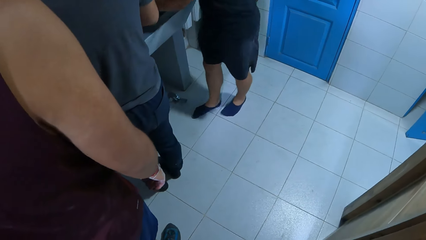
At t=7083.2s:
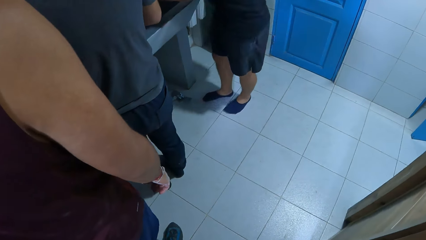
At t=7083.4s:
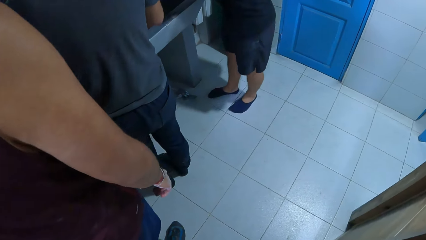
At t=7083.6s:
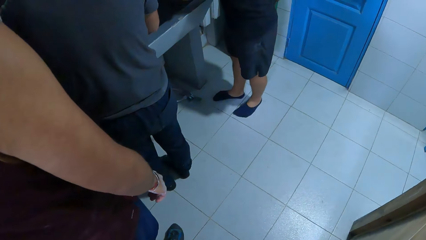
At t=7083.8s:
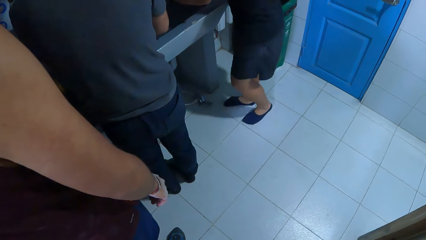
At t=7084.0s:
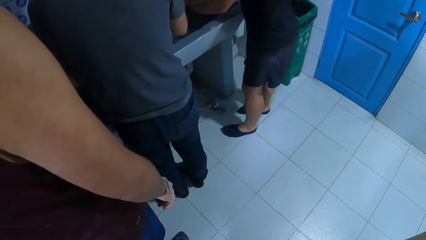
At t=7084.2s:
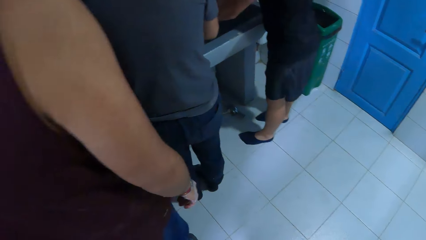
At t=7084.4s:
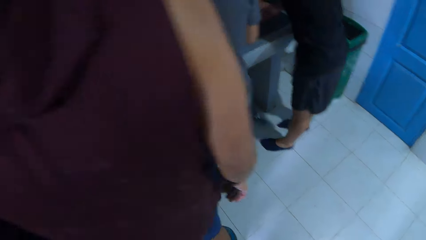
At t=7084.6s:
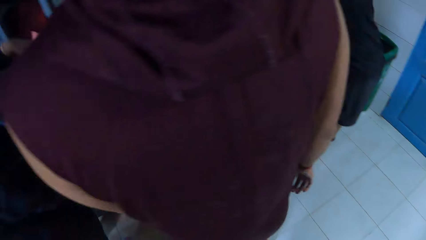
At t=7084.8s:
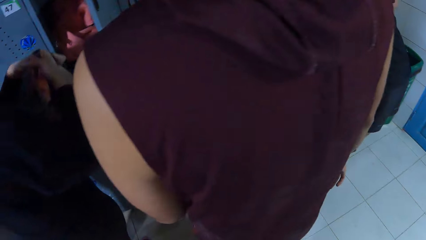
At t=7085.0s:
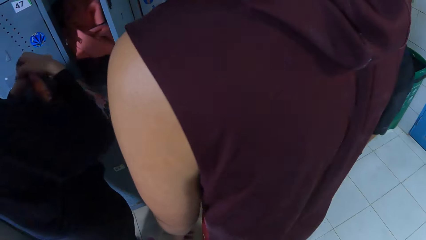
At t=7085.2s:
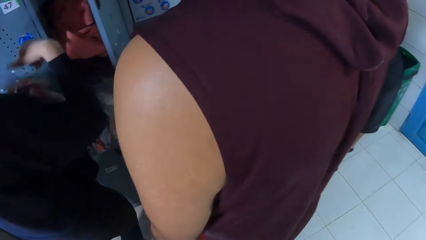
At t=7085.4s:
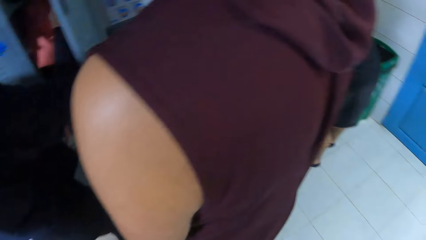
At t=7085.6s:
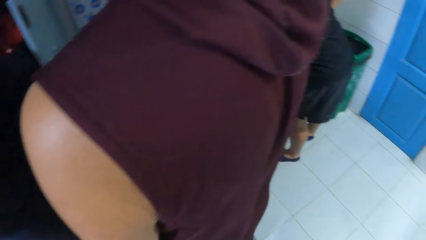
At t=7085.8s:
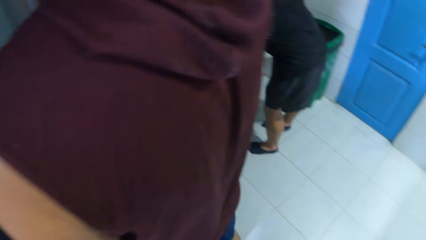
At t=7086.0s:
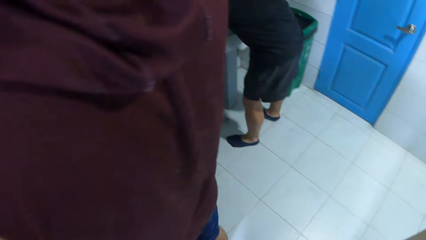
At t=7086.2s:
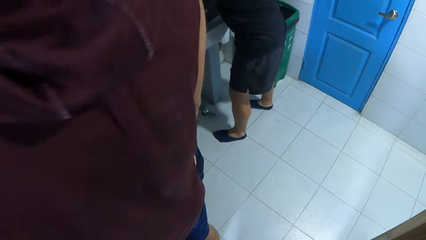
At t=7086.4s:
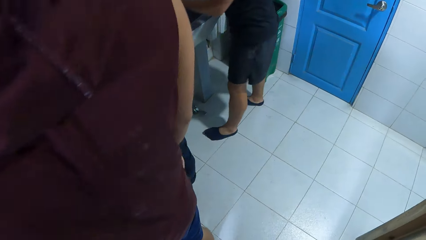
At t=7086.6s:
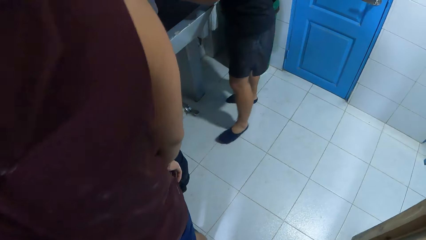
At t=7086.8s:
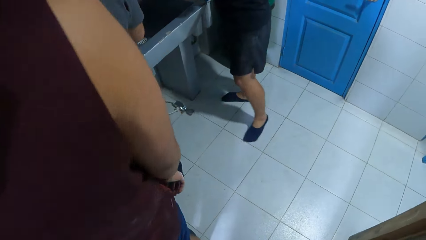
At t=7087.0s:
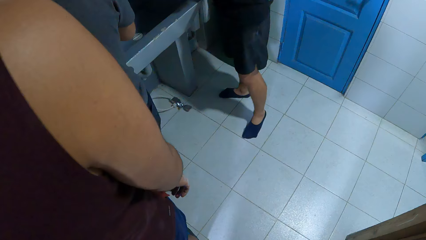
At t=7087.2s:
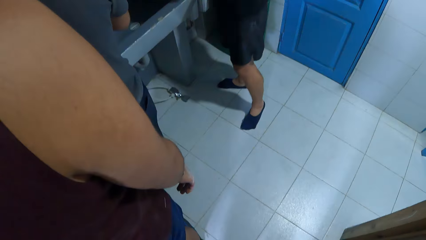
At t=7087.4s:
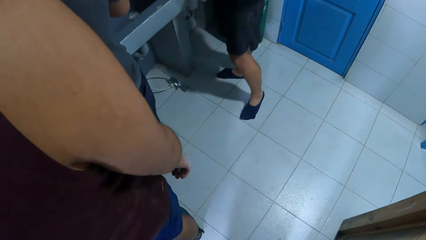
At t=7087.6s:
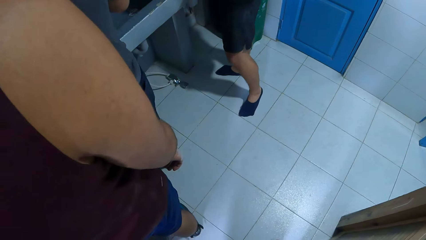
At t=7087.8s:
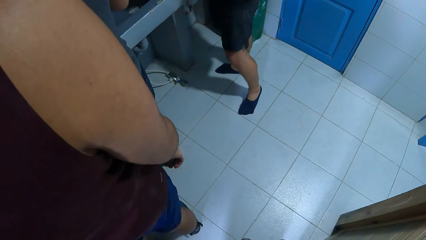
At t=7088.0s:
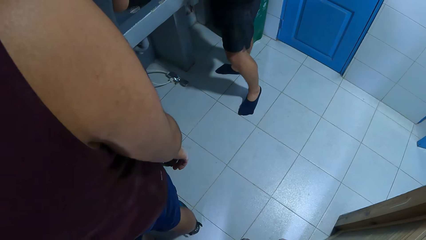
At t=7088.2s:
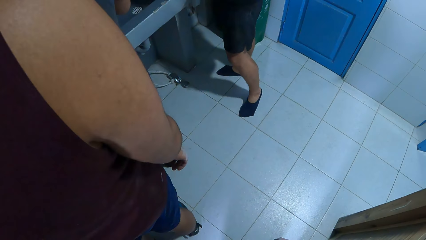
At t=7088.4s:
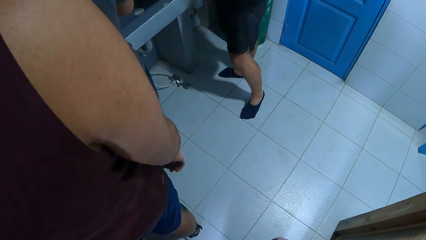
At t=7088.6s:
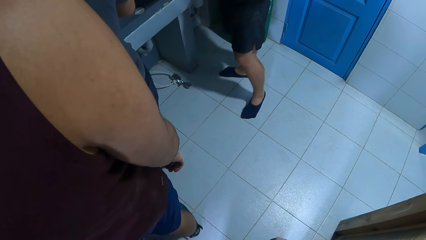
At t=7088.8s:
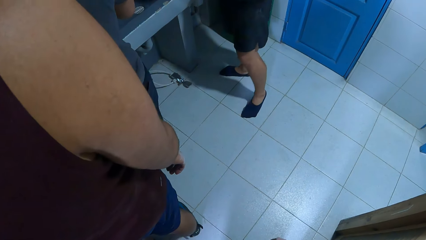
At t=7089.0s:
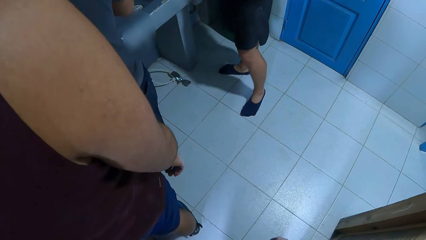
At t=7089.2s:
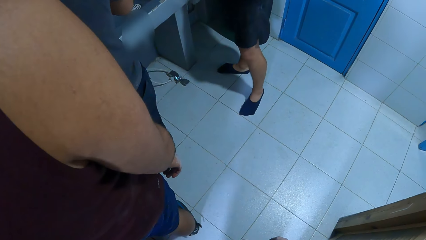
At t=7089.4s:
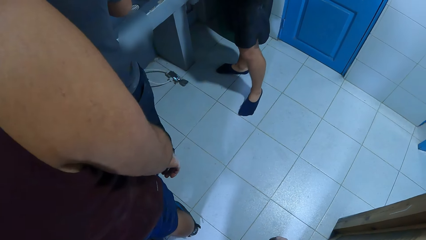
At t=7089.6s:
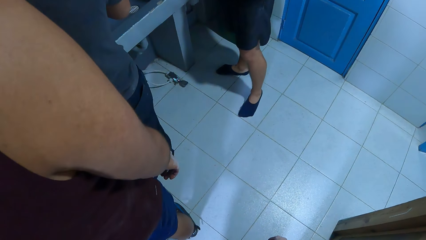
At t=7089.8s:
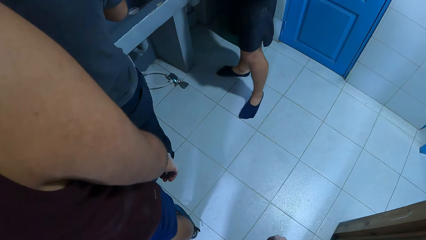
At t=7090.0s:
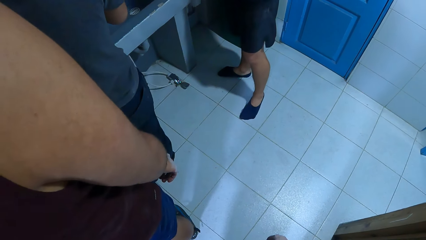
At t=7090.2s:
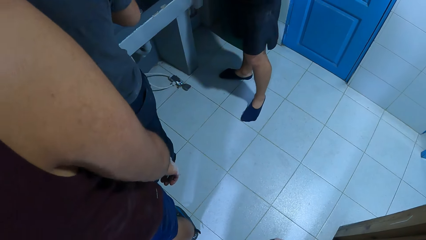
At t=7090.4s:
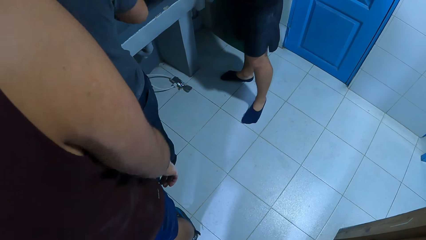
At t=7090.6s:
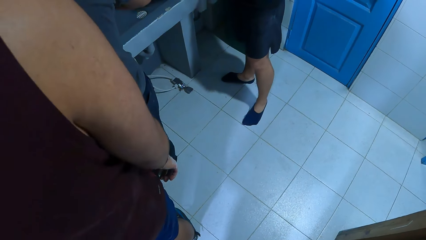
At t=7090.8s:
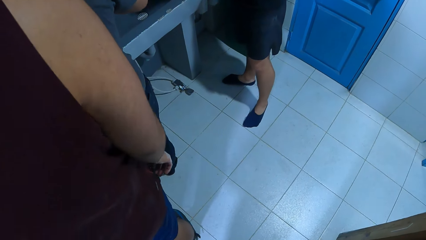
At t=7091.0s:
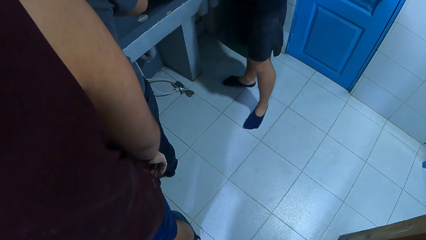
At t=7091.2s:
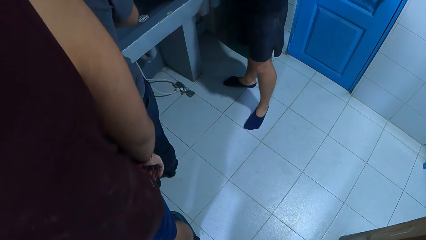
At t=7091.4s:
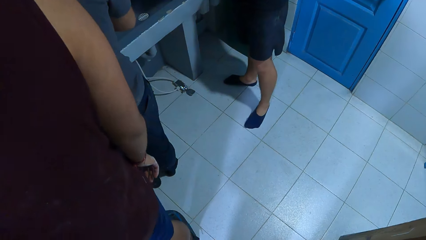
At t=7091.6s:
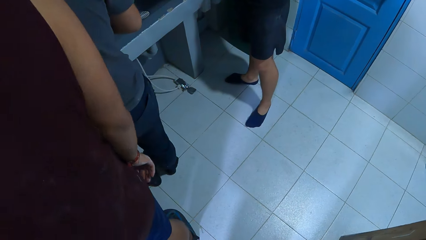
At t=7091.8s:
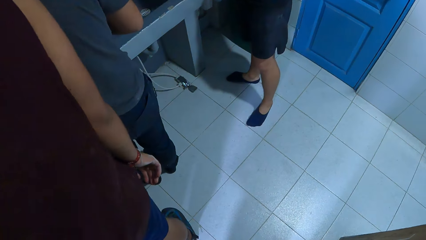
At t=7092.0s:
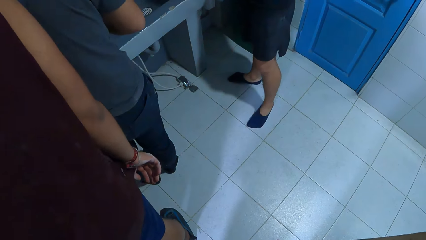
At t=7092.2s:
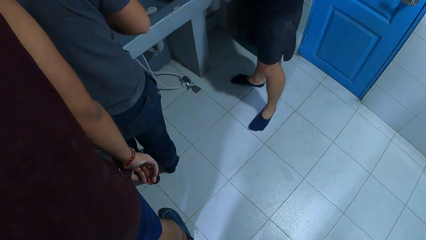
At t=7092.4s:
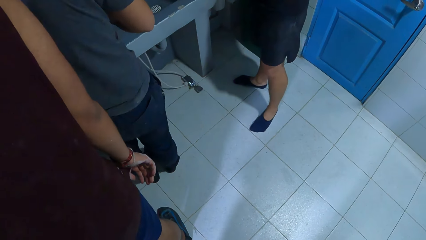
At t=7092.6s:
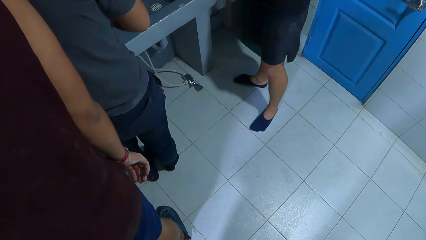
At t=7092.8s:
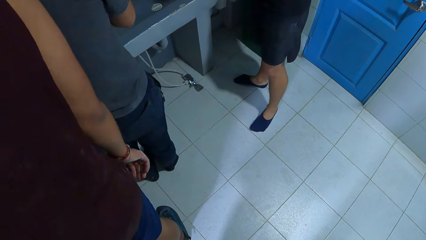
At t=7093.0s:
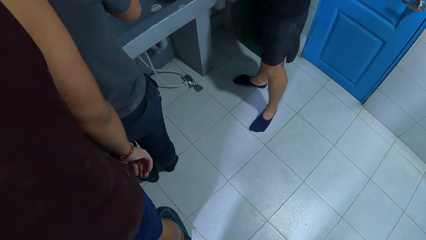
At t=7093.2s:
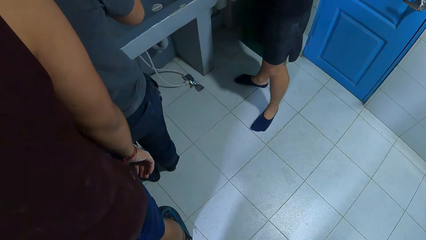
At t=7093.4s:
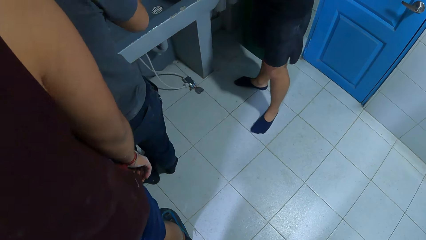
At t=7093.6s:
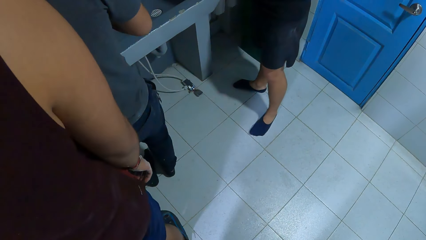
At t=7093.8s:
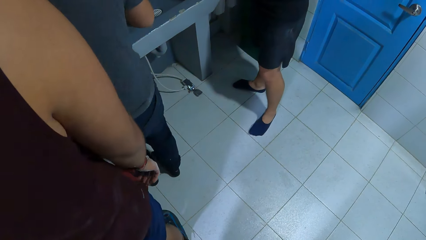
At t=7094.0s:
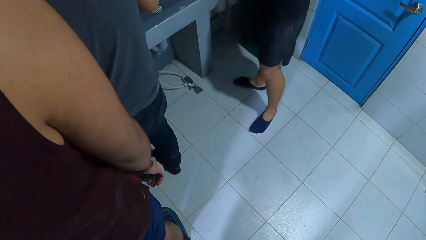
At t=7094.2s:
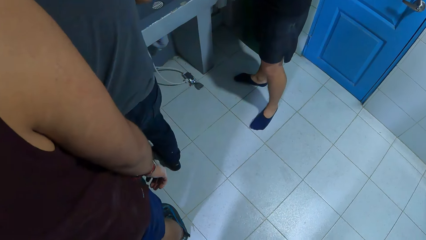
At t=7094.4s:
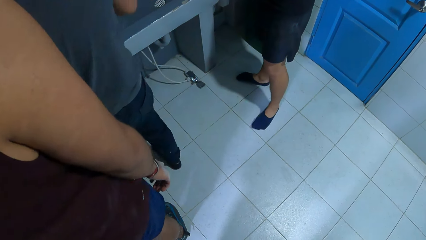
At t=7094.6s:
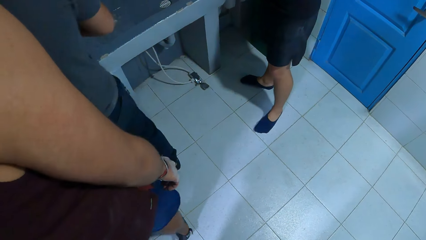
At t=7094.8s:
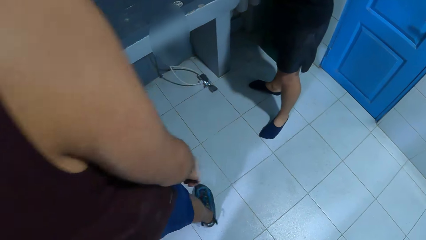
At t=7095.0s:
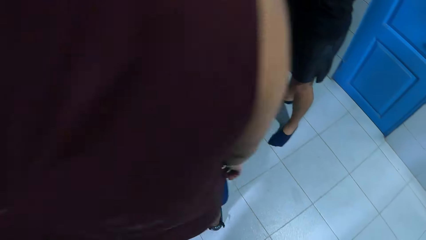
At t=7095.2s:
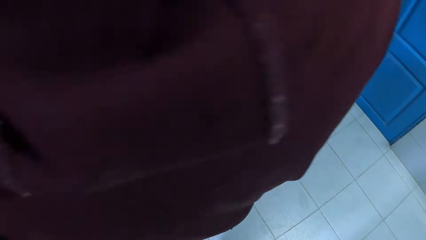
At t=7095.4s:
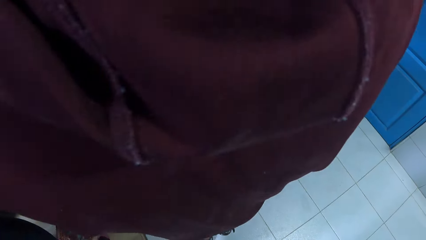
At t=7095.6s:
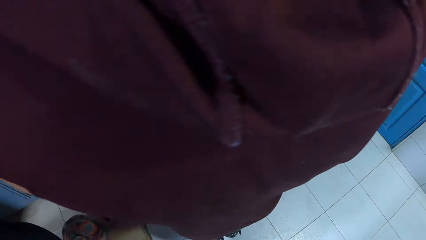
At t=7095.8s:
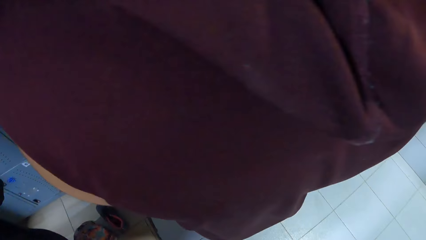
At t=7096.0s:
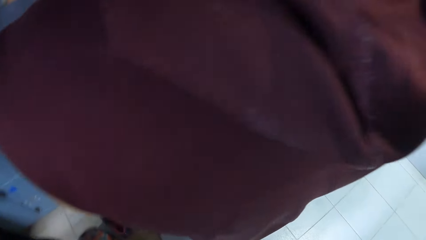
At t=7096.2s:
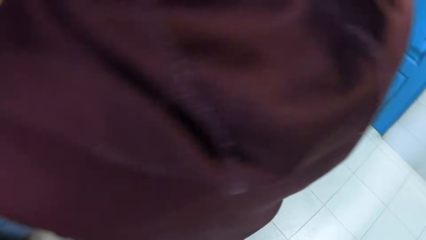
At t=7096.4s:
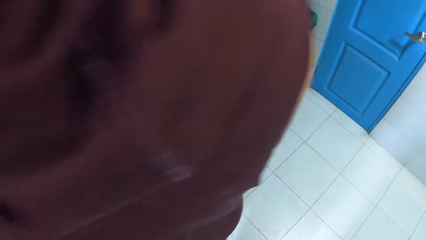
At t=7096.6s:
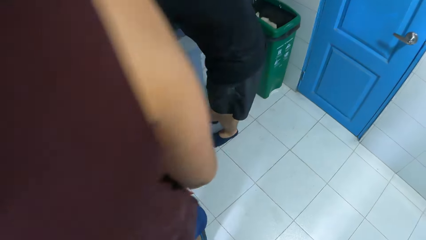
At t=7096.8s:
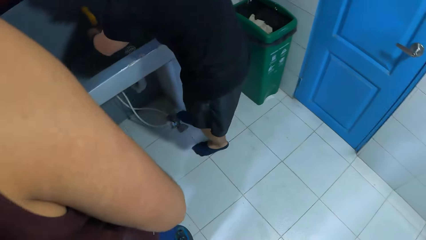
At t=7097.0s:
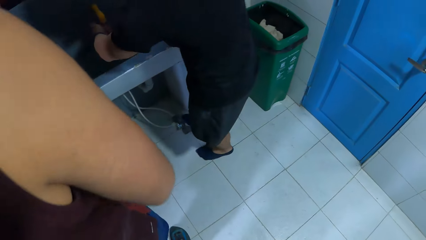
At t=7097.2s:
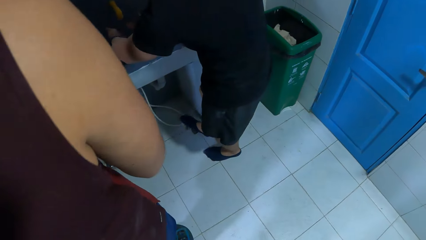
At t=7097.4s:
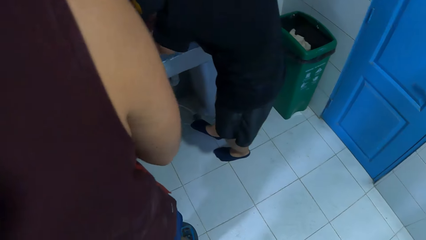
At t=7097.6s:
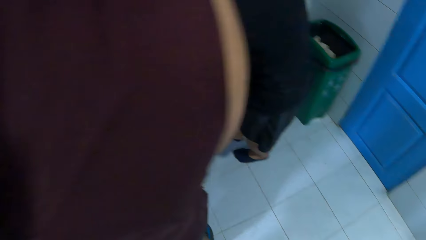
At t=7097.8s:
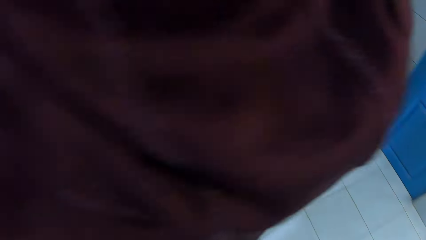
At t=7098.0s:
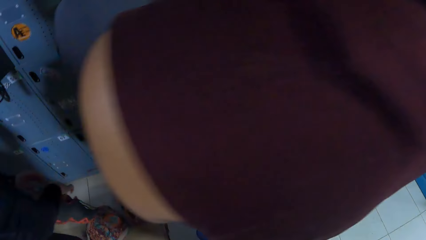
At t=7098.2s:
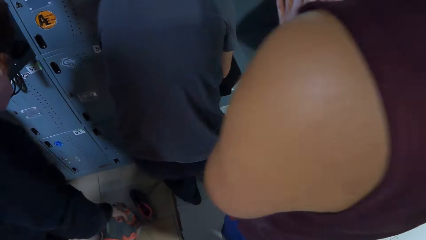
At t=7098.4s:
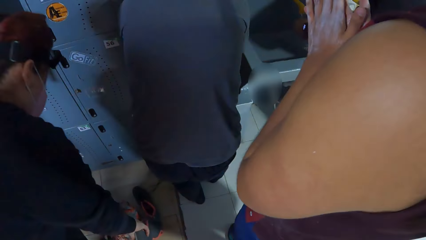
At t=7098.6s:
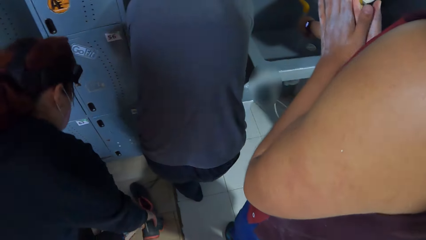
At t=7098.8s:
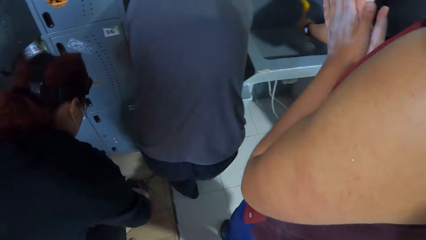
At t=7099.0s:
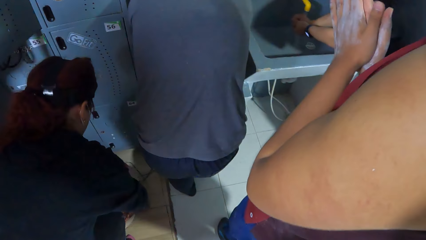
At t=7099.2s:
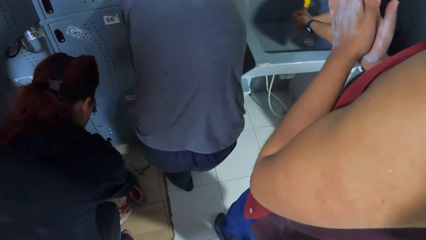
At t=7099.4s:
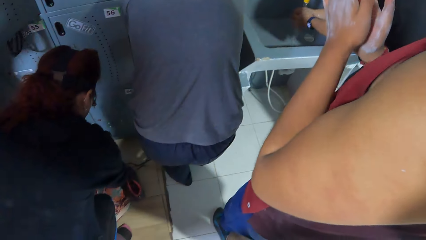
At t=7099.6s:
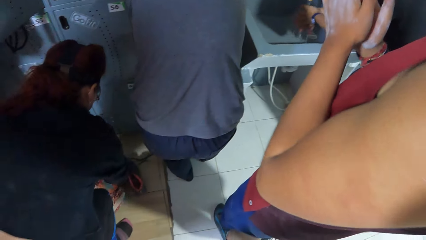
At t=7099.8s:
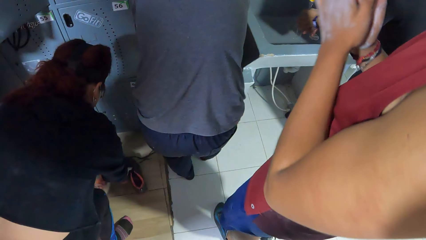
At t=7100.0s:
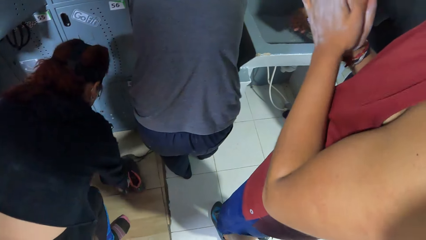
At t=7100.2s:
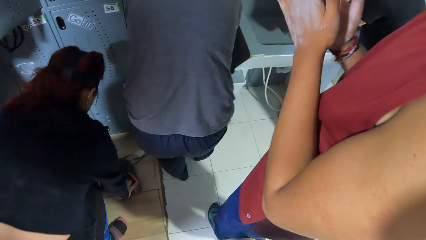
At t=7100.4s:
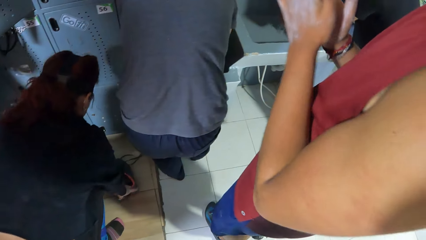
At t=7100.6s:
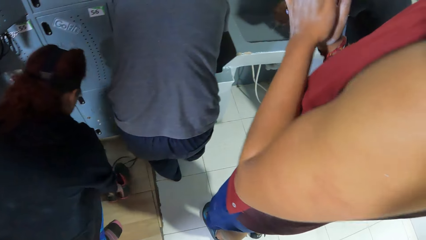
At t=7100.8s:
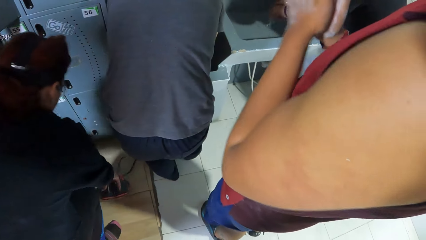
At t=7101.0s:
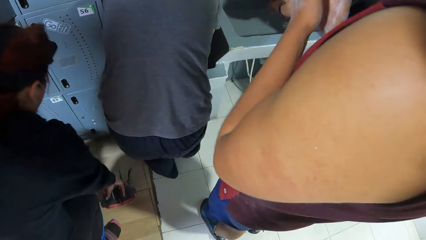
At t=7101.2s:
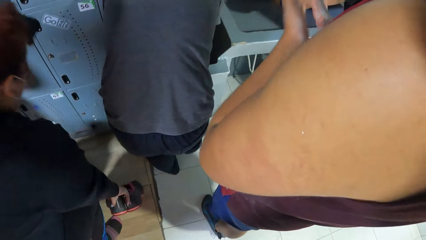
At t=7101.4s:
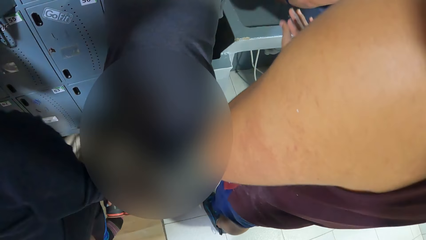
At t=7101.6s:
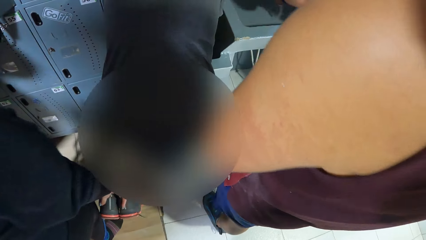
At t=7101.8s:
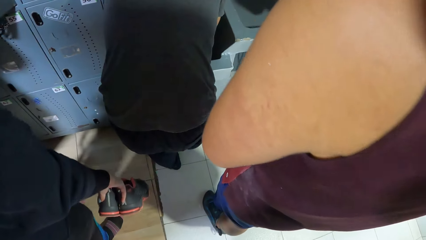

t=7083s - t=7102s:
A man packs some clothes with his right hand from a locker. Another man washes both hands in a sink. The first man picks up a pair of shoes from the floor with his right hand.
